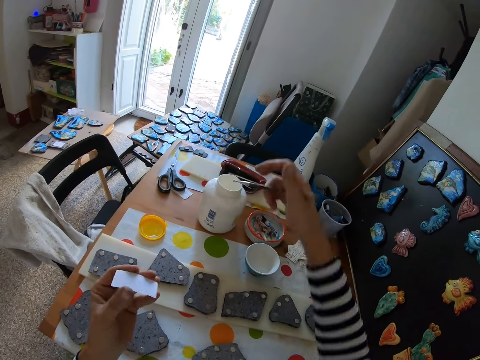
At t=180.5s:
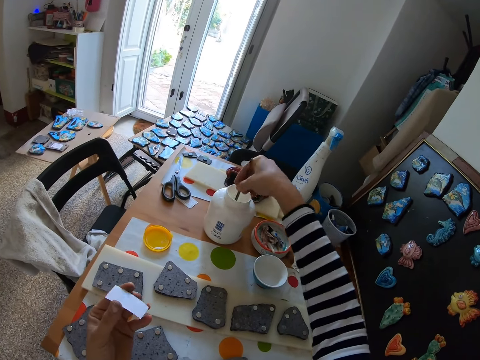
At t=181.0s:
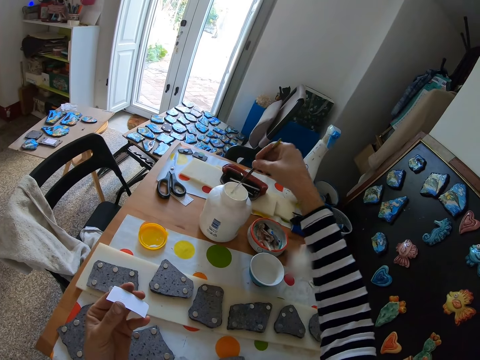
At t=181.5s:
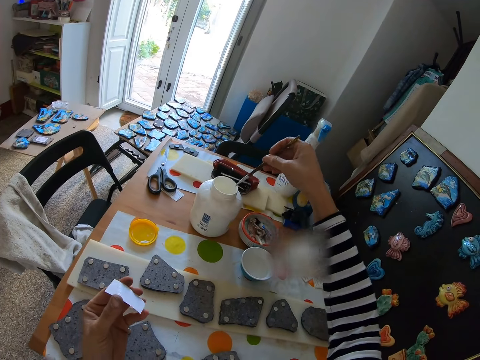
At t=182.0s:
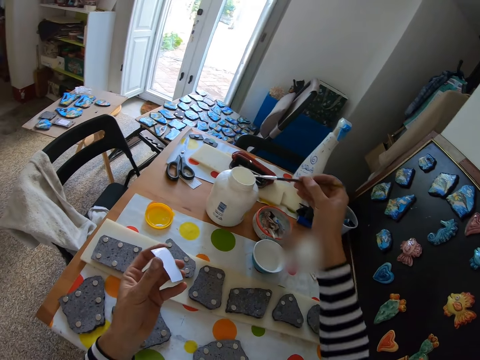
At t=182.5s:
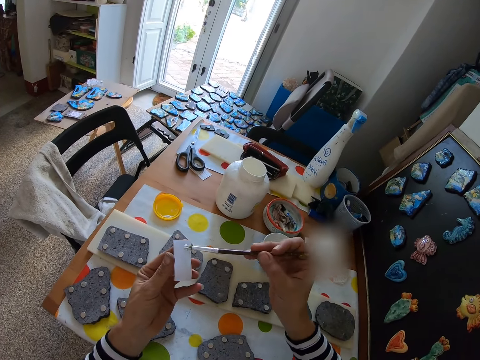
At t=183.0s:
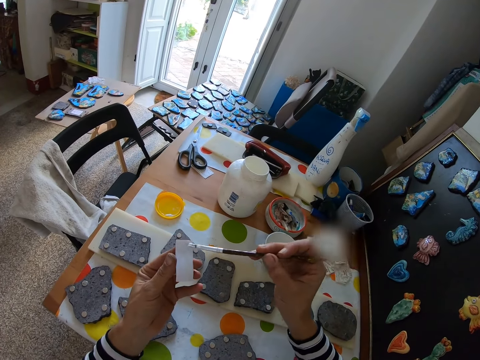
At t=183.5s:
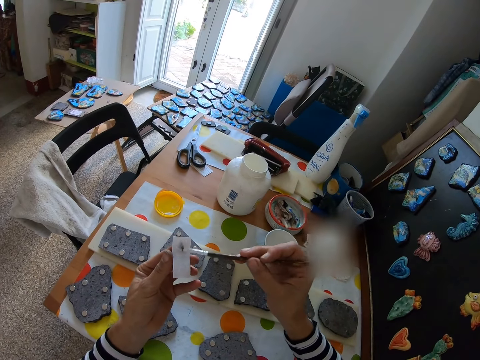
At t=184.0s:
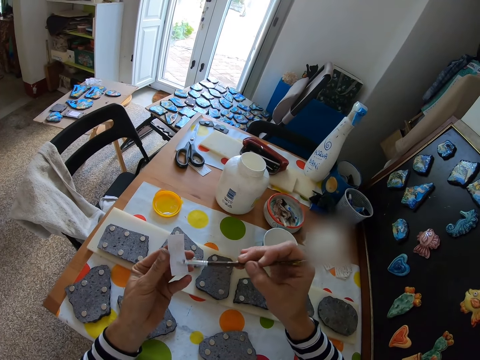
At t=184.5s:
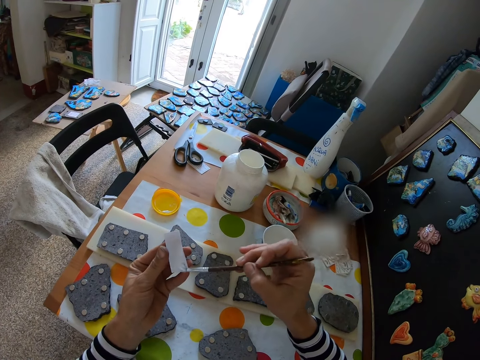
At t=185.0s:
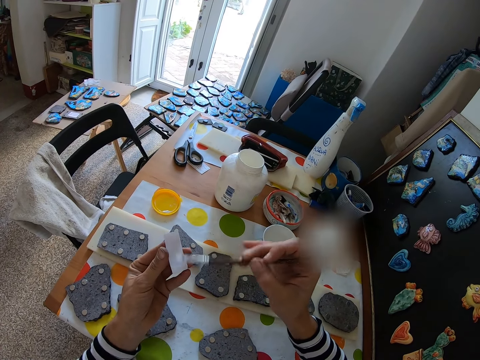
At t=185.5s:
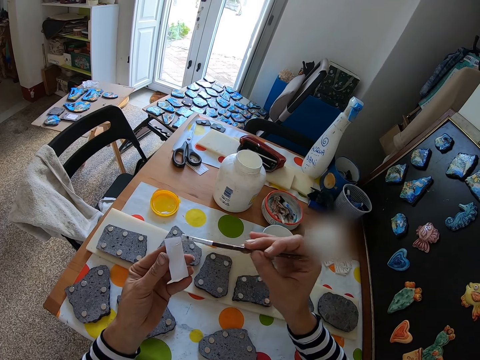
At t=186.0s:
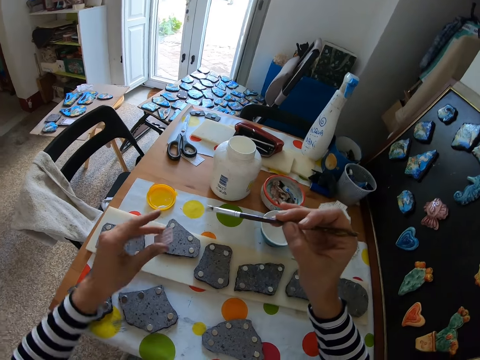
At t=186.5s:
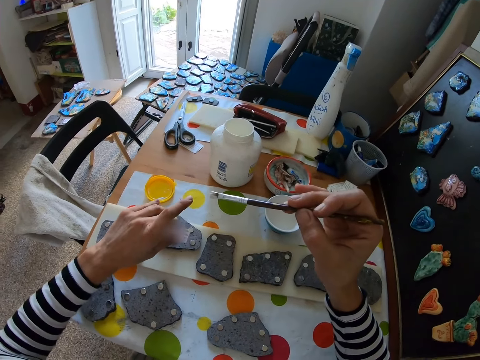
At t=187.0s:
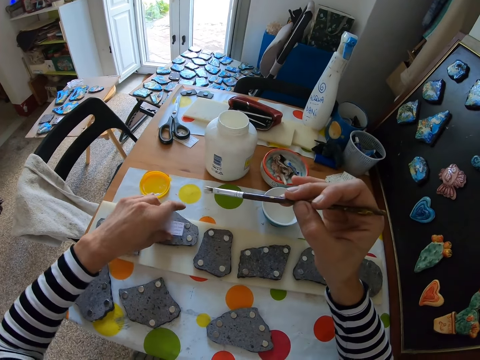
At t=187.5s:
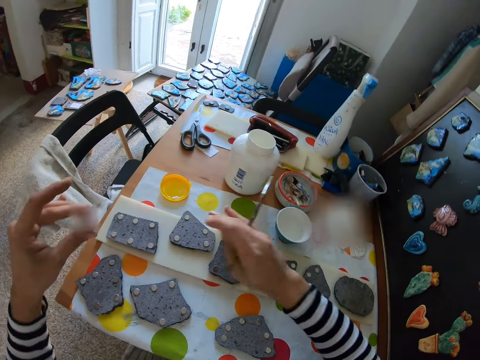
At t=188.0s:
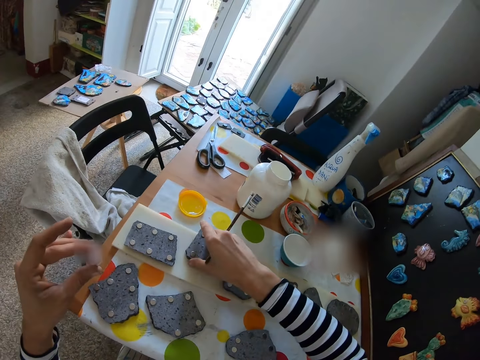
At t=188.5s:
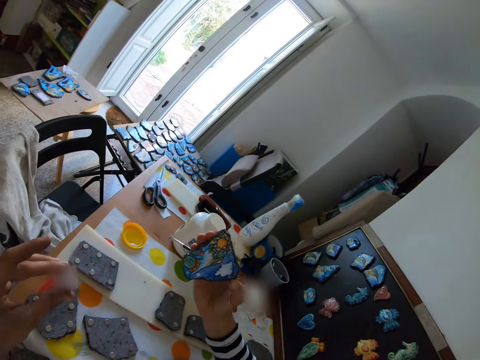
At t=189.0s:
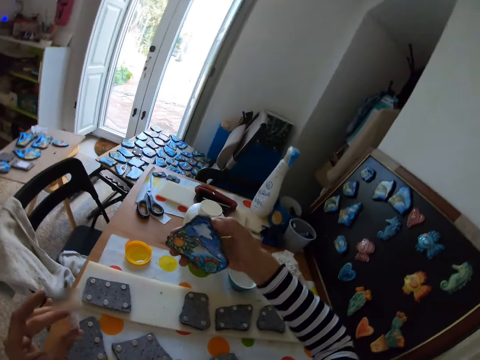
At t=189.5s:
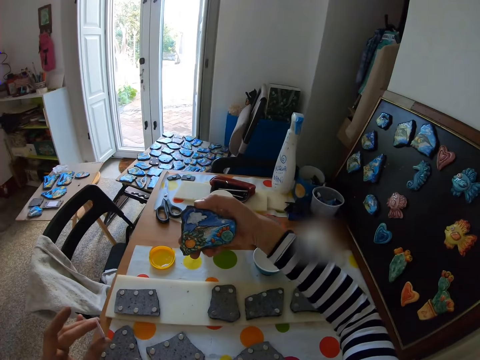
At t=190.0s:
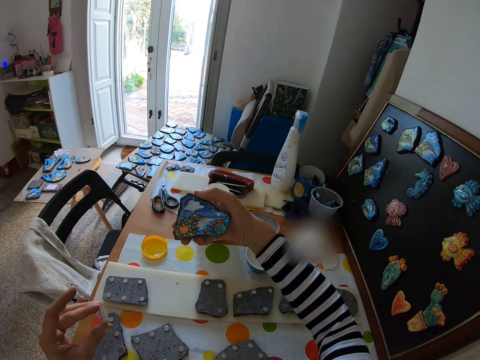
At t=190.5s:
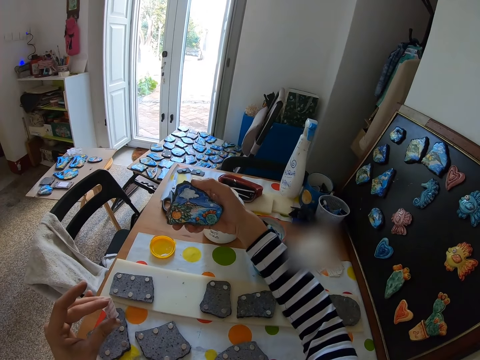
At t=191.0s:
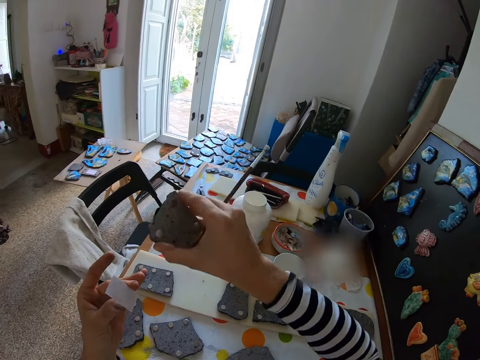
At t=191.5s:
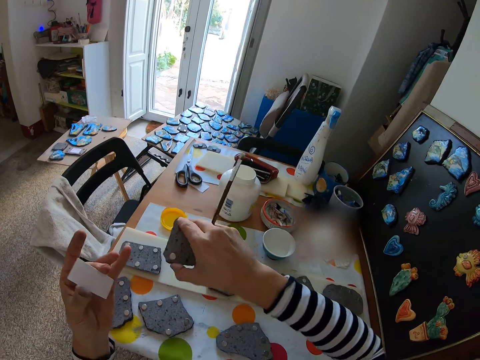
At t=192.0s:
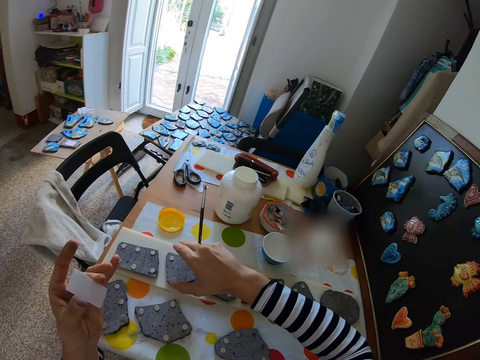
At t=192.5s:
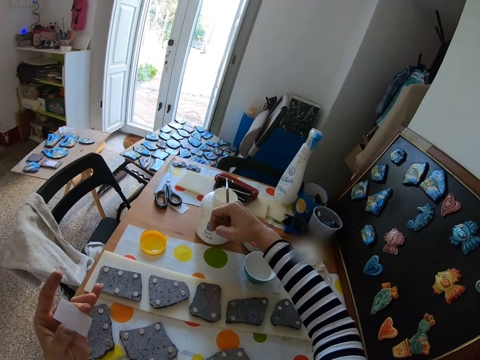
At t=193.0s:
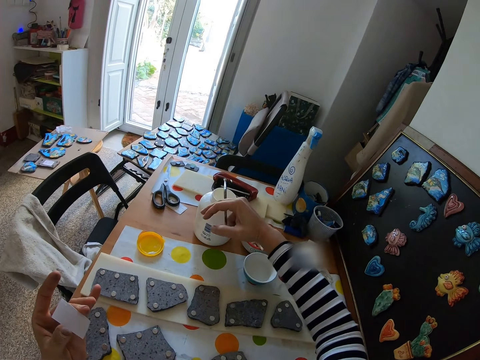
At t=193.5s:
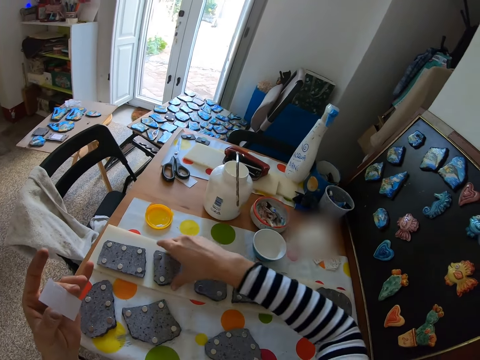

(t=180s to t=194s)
The camera wearer dips the paint brush into the liquid in the bottle with his right hand. He paints the paper with the paint brush in his right hand. He picks up a magnetic animal or sticker from the table with his right hand. He examines the sticker. He drops the magnetic animal on the table with his right hand. He drops the paintbrush on the bottle with his right hand.

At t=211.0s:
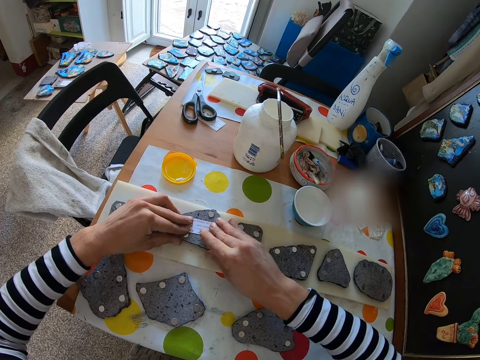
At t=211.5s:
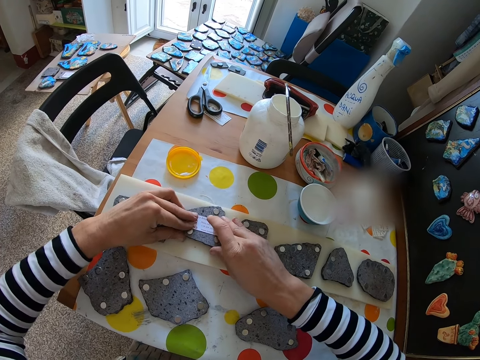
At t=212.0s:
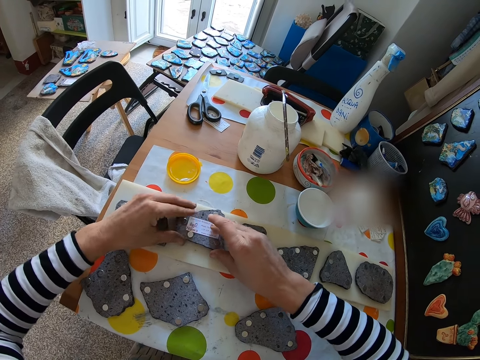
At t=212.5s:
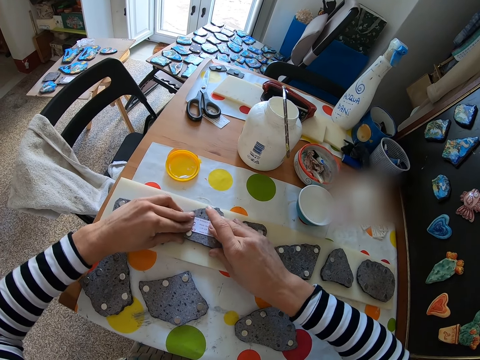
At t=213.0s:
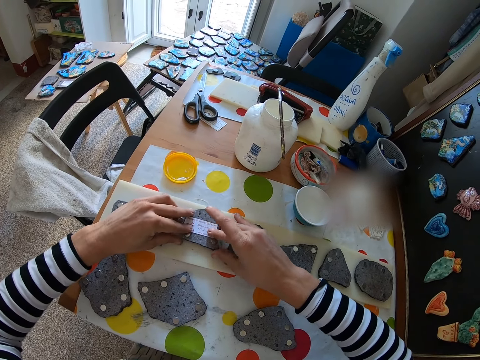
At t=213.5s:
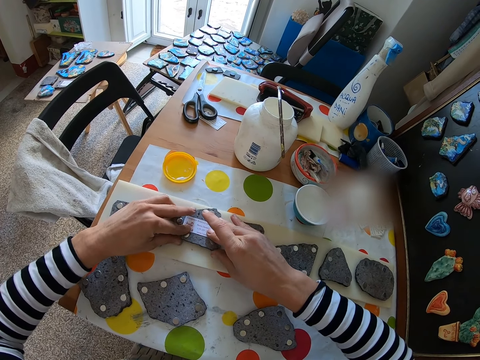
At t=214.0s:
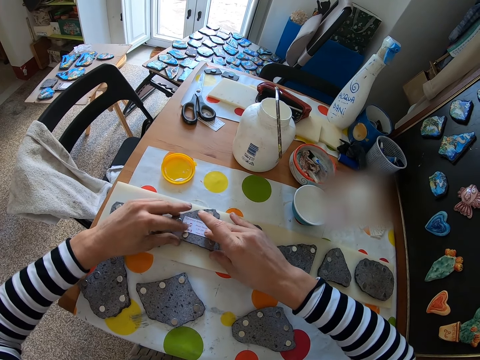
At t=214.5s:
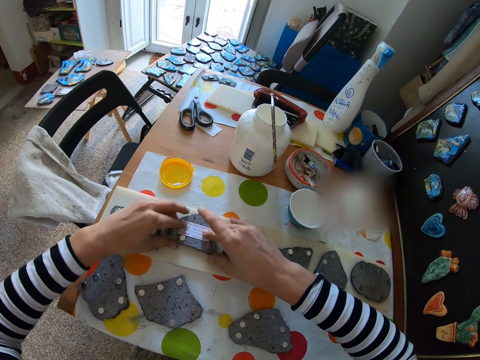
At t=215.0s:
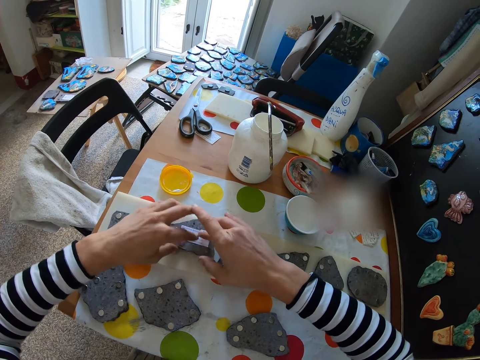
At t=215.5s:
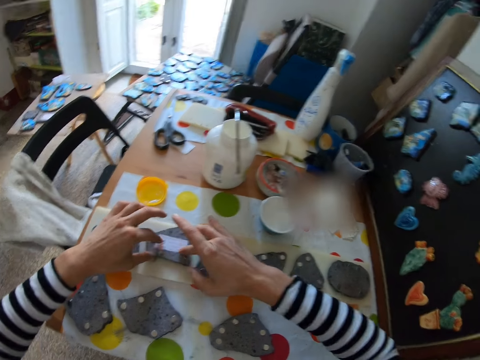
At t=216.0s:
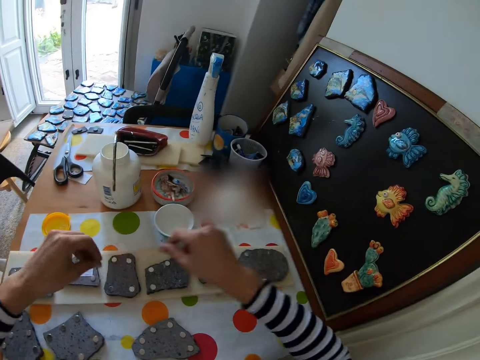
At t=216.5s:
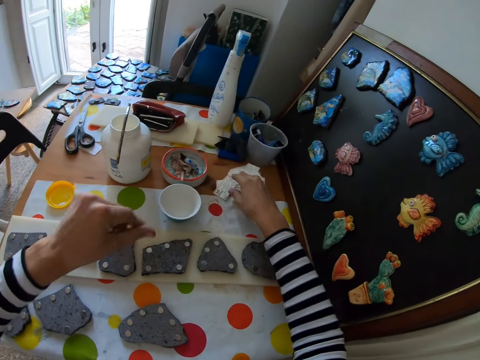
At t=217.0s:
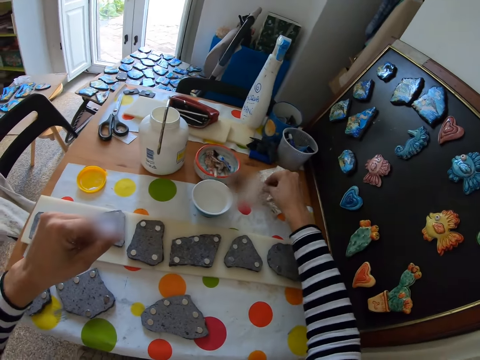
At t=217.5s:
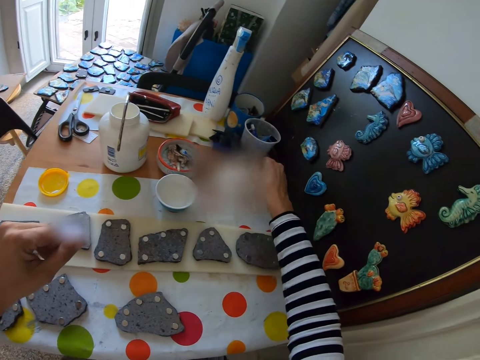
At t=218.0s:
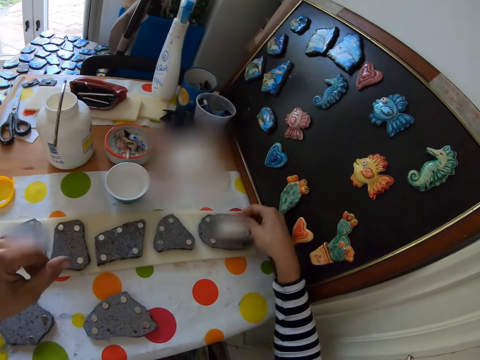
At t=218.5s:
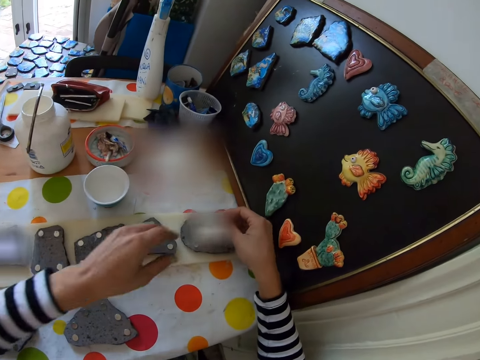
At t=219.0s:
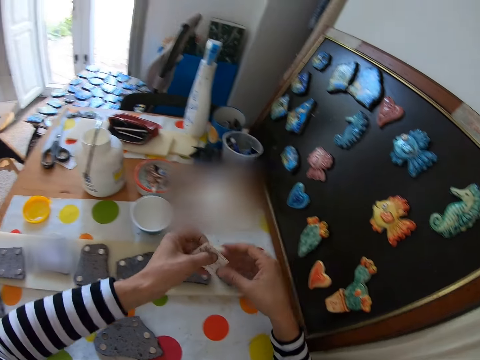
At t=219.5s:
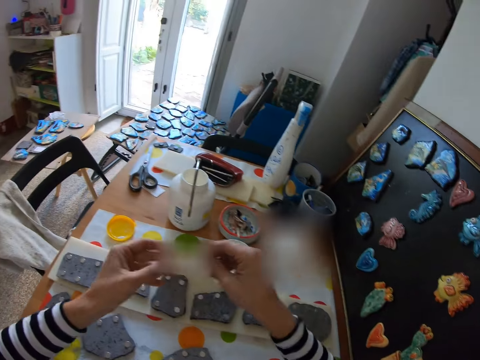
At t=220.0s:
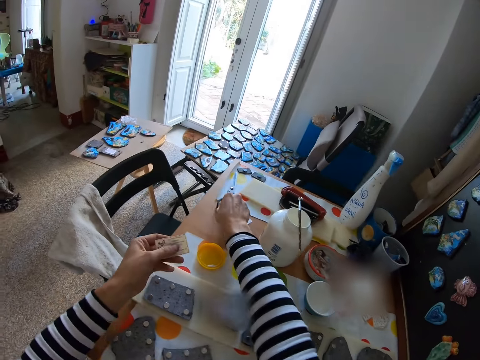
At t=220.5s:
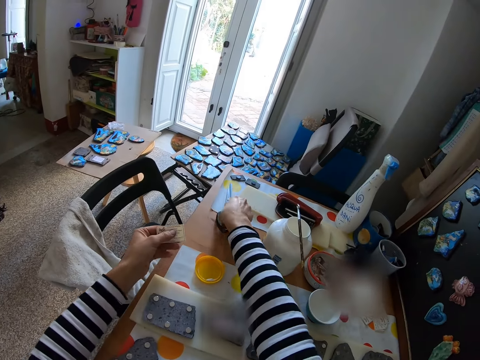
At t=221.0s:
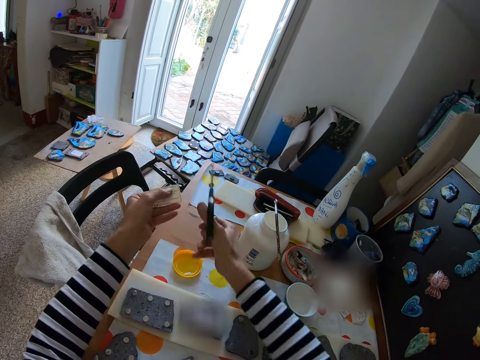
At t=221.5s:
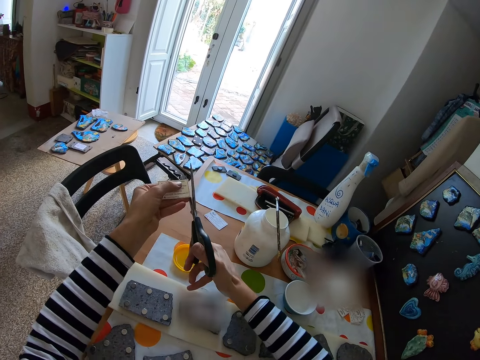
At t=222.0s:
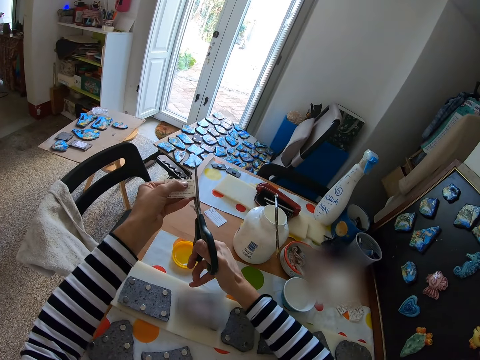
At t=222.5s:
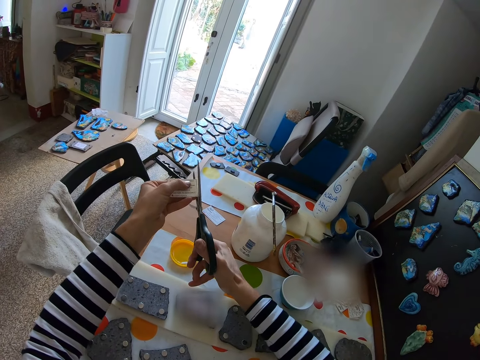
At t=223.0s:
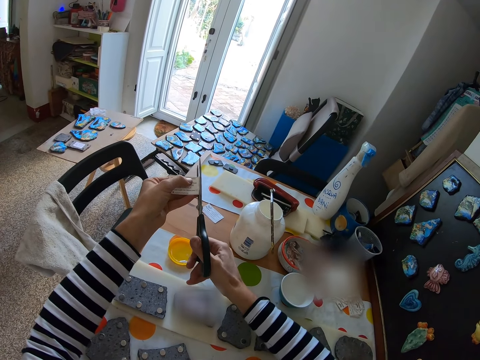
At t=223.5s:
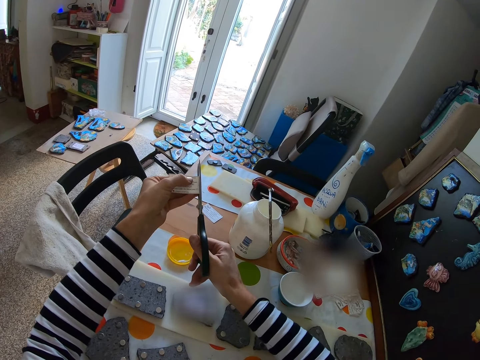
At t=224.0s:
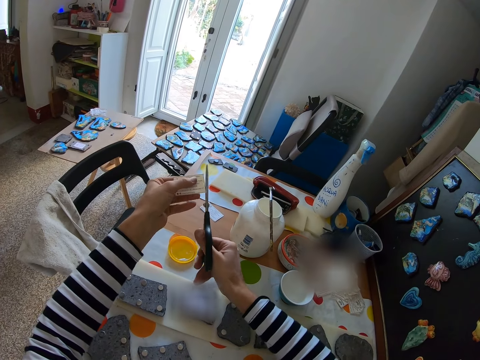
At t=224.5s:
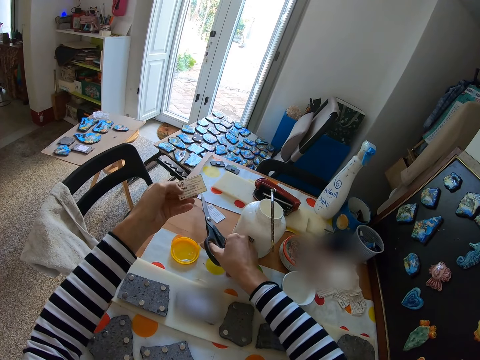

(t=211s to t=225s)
The camera wearer presses the paper to the sticker. He picks a paper card from the table with his right hand and drops the paper card on the magnetic animal with his right hand. He picks up scissors from the table with his right hand. He cuts a piece from the paper with the scissors in his right hand. He drops the scissors on the table with his right hand.
